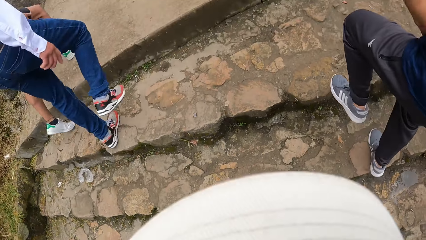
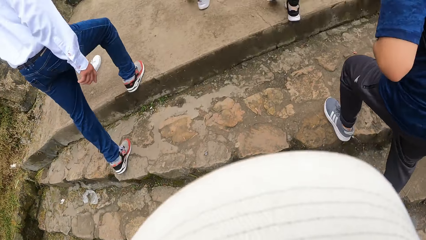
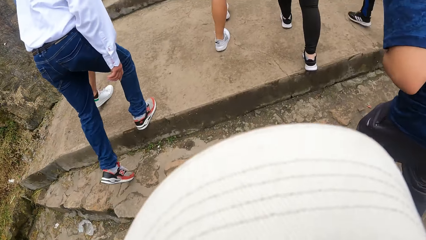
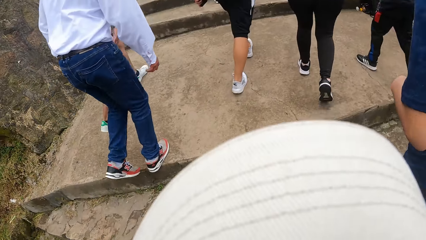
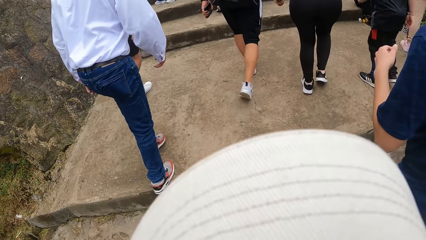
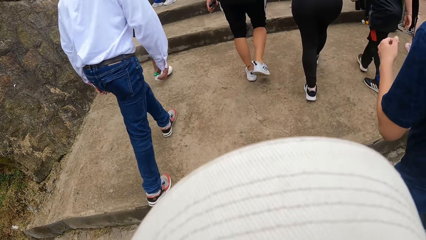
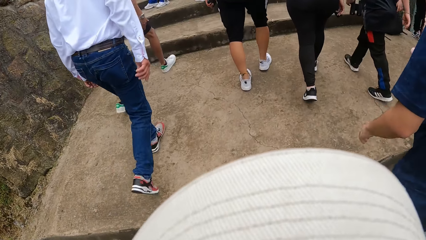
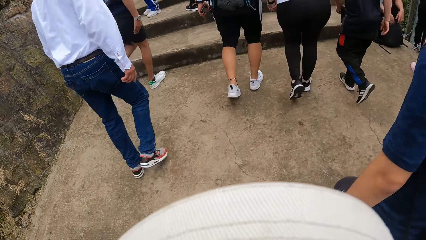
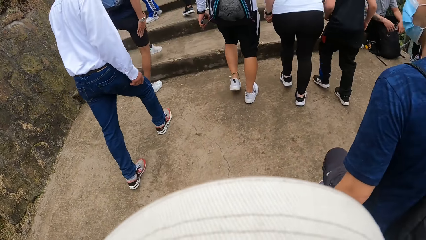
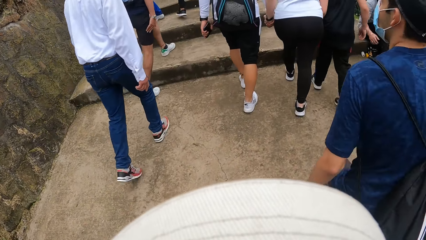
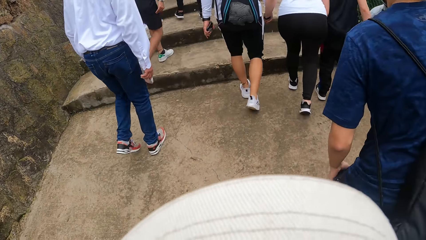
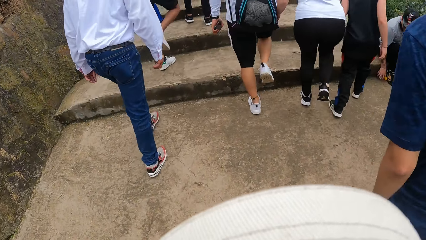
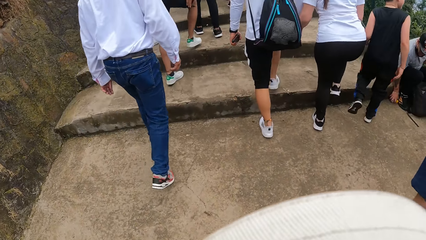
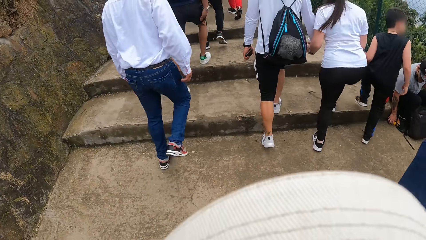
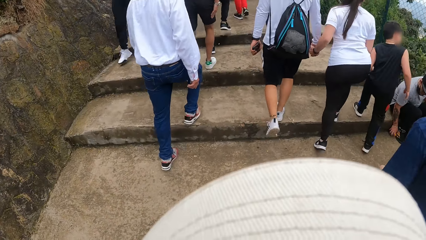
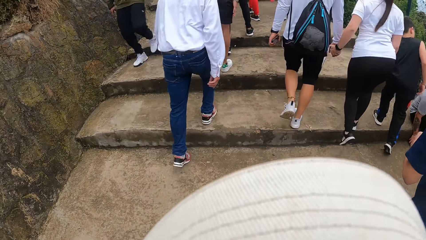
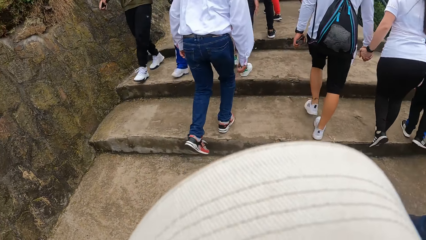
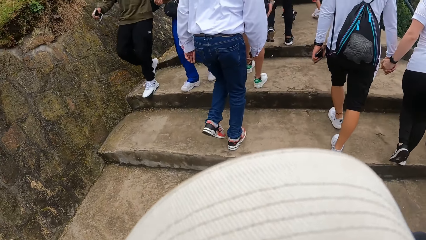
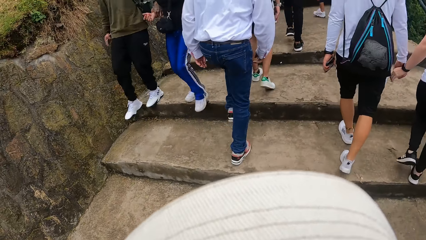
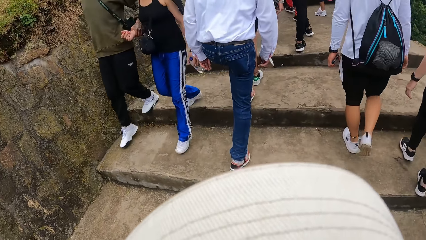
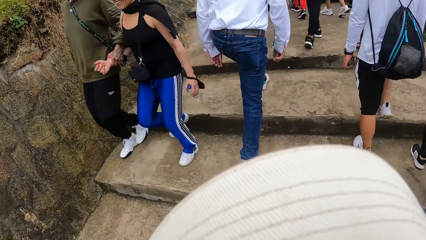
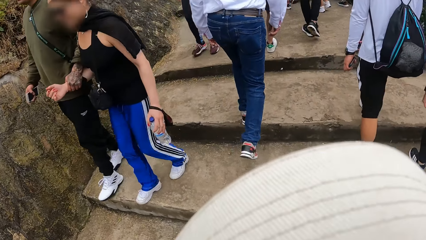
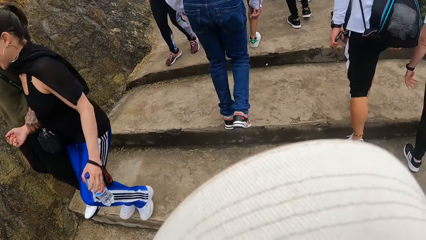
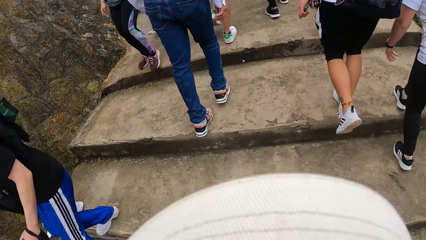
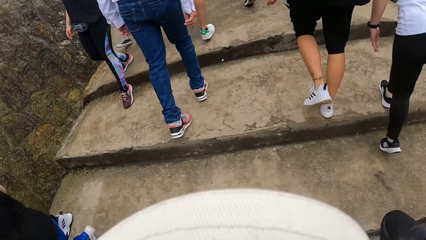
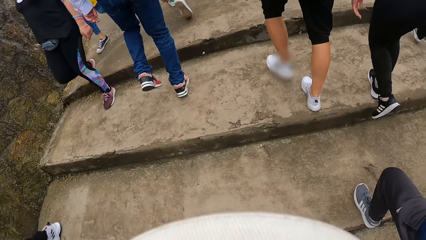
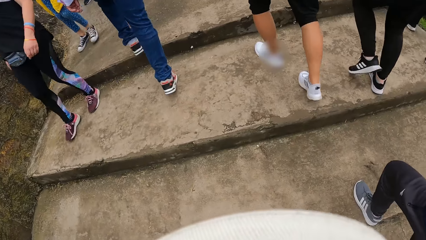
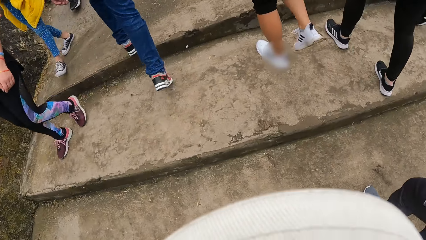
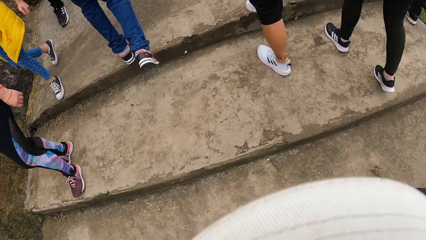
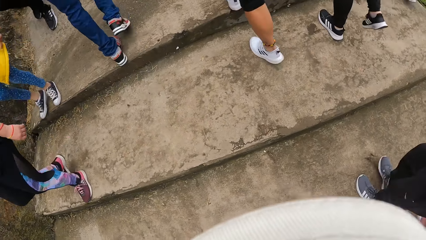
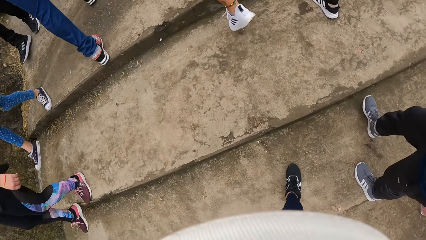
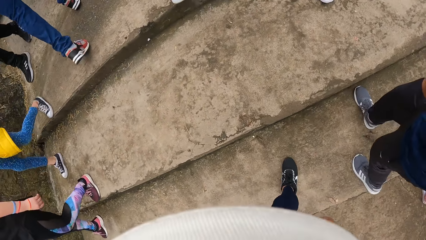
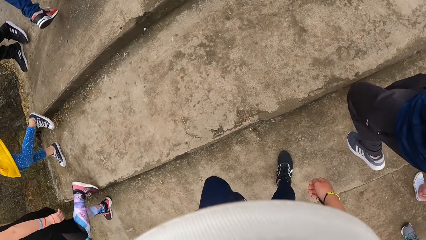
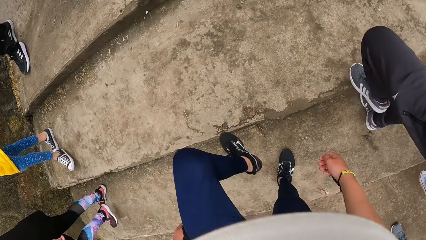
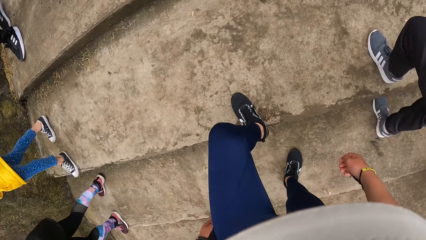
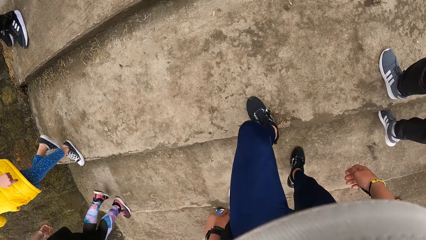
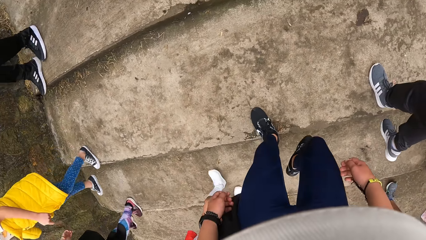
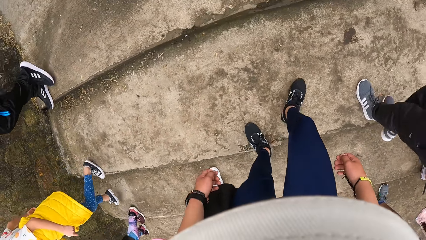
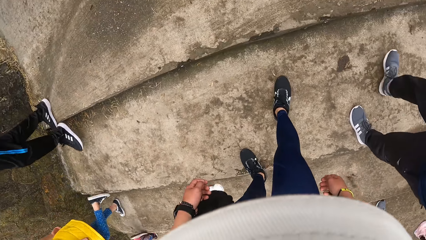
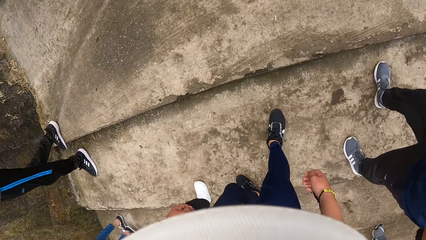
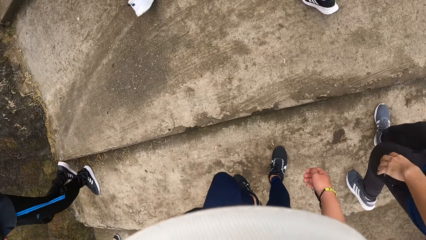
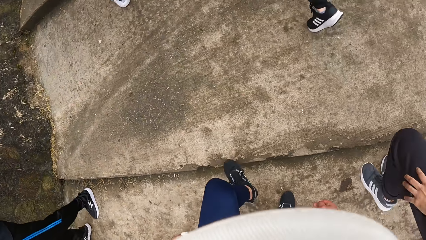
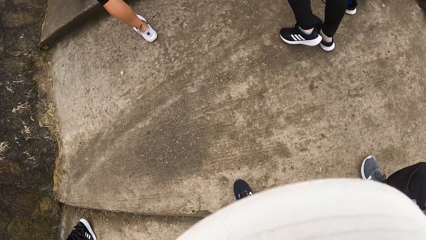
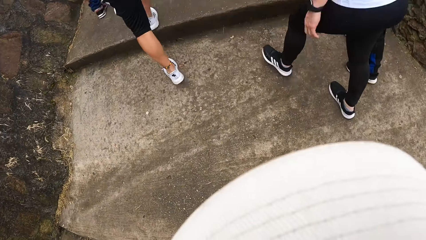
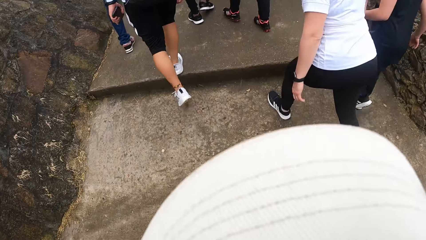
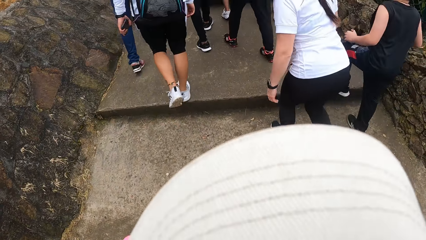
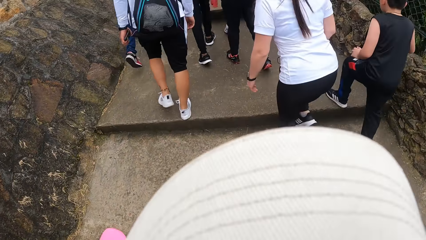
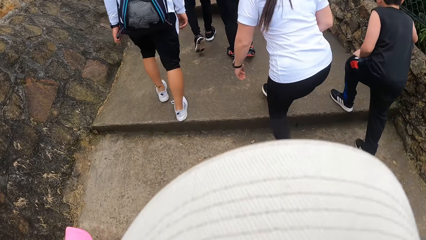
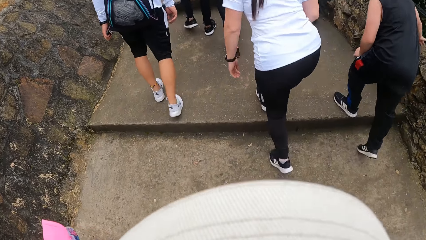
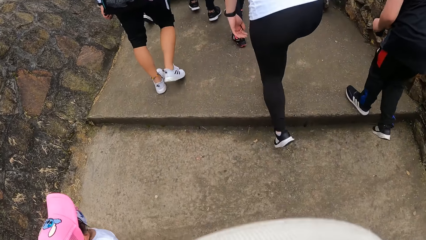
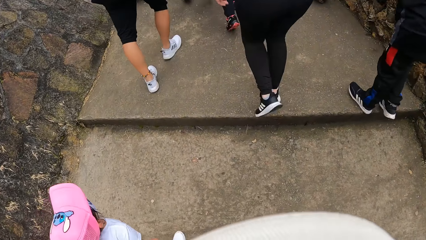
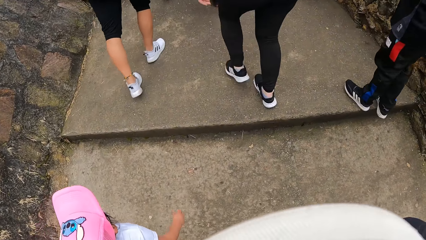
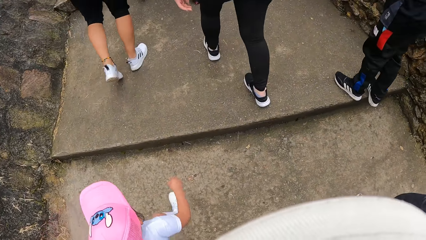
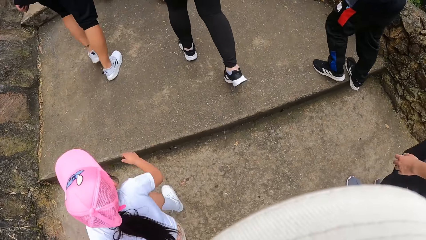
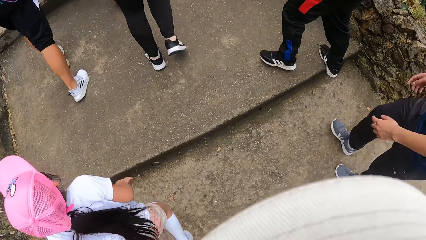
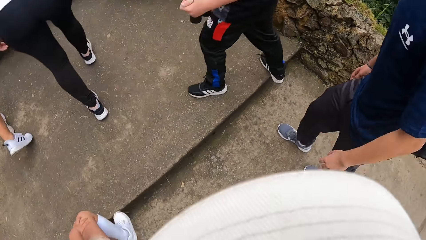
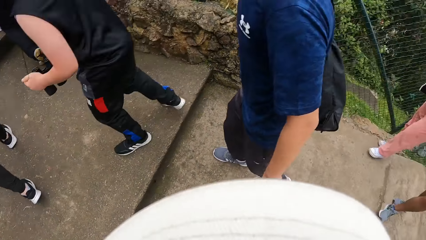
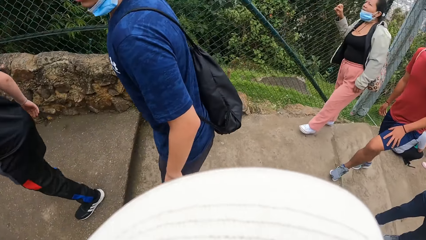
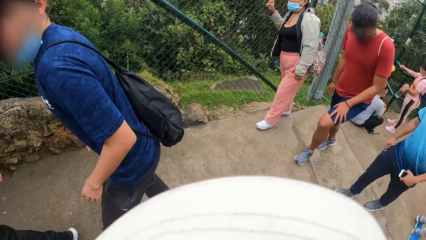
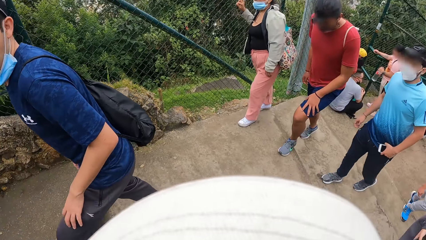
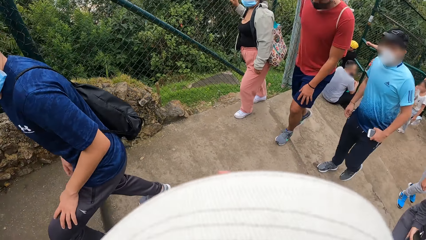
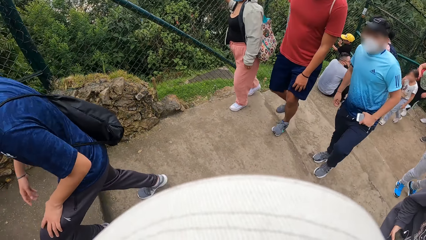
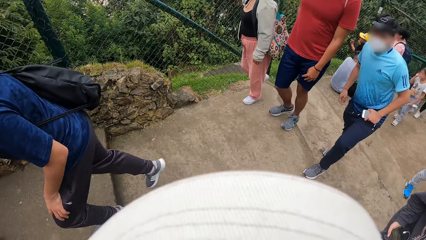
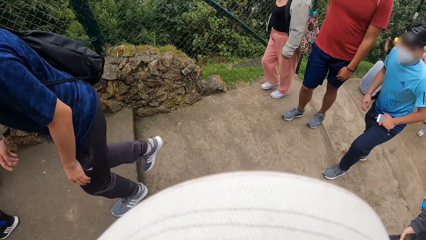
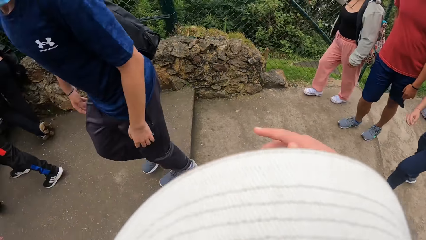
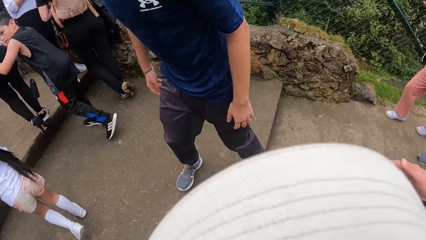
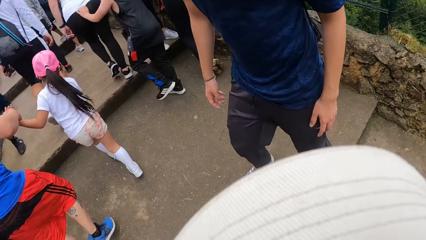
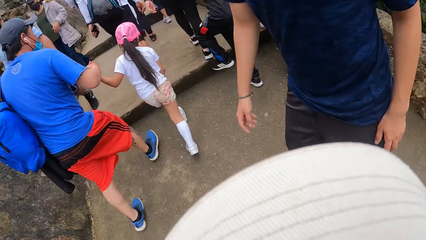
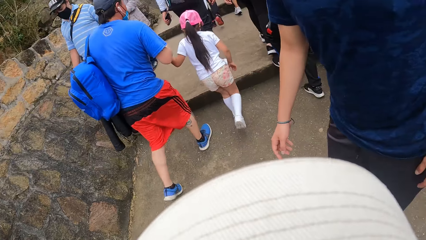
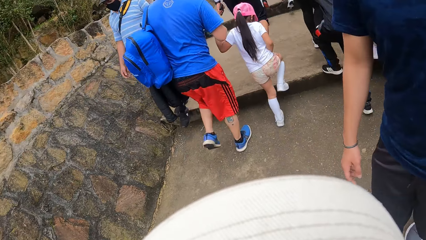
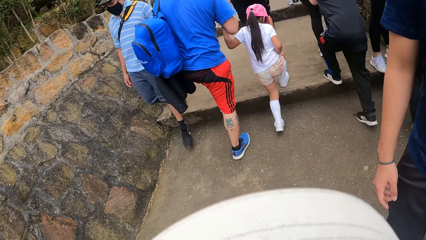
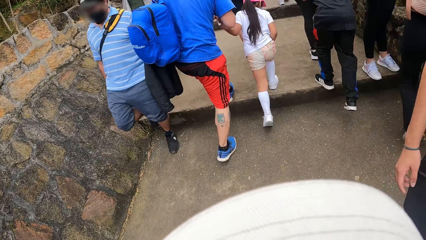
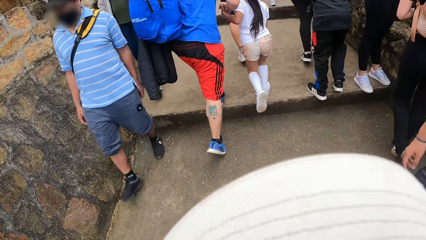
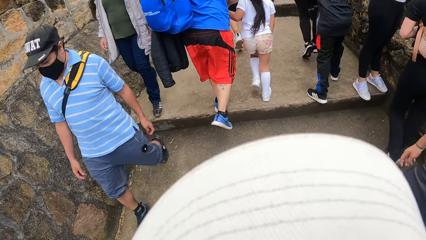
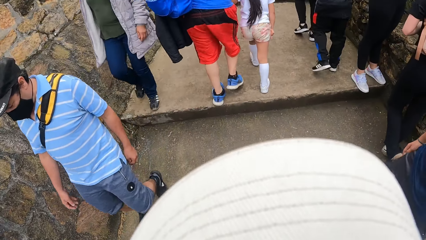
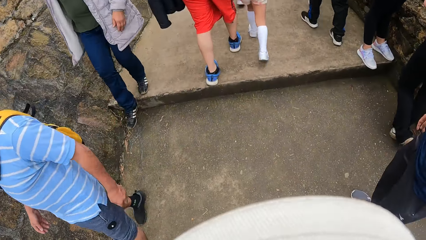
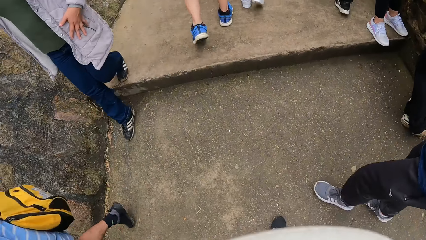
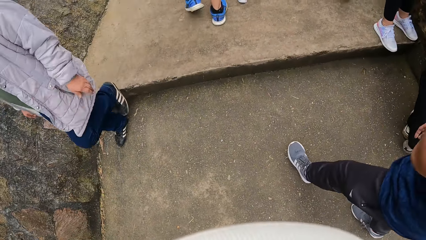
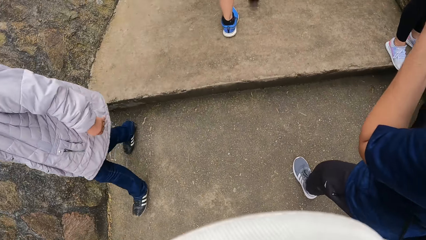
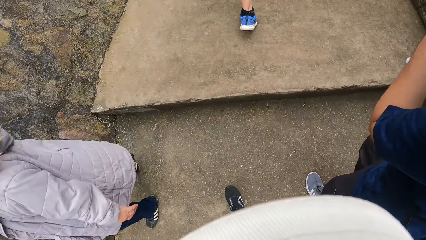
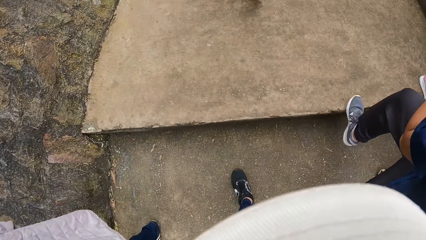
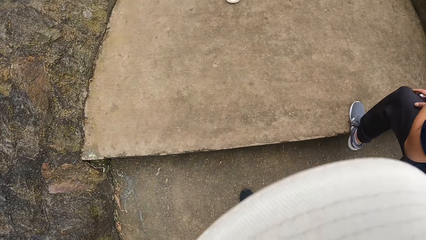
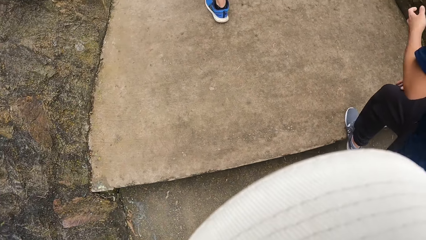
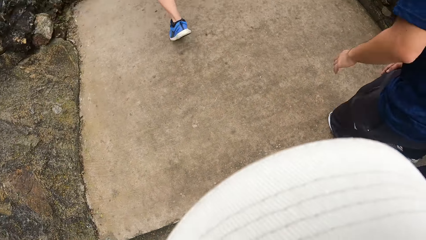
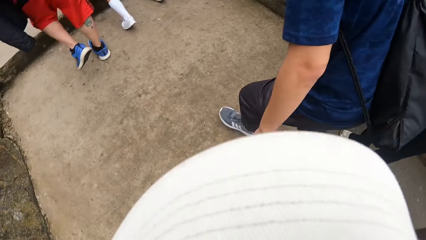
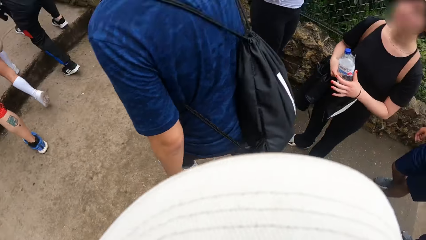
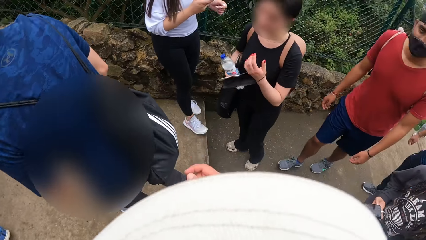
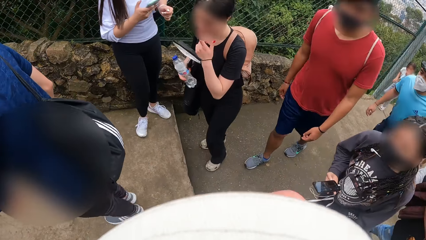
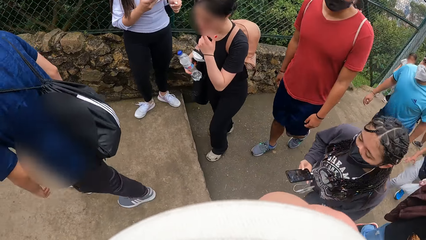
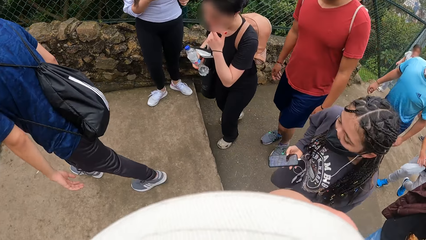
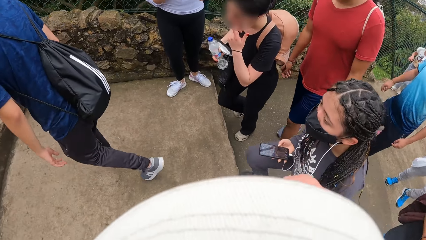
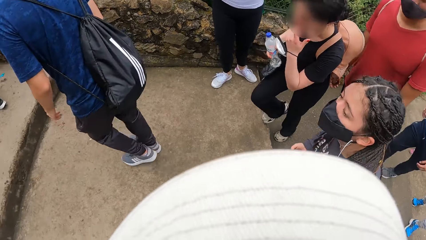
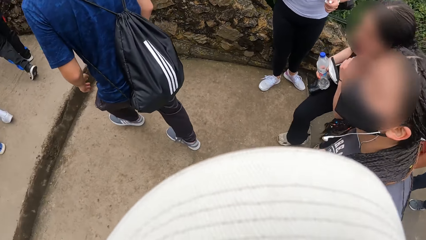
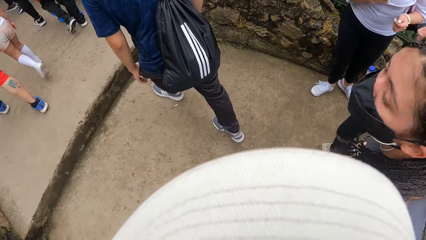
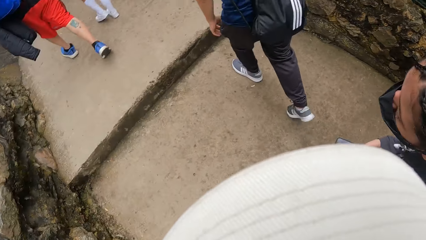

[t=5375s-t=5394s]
A person swings his hands. The camera wearer looks back. The person looks back and swings his hands.
